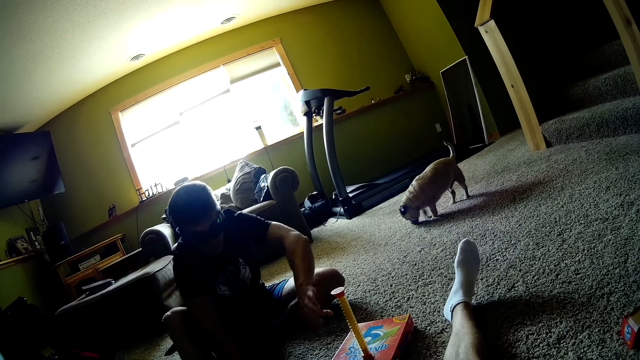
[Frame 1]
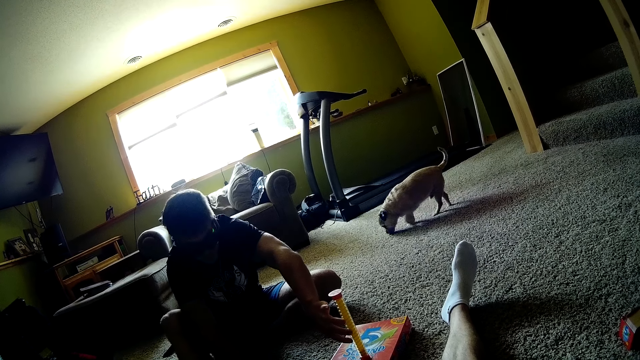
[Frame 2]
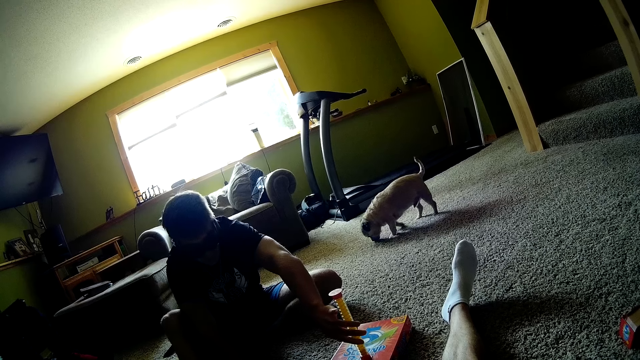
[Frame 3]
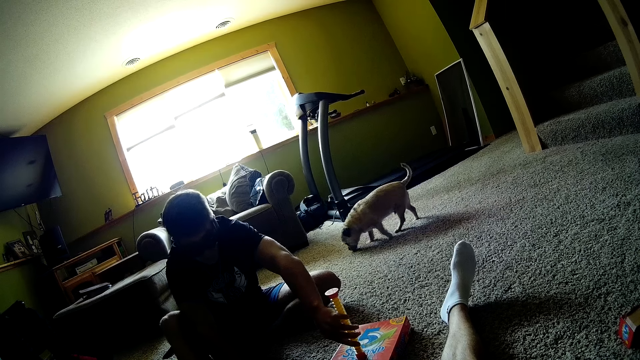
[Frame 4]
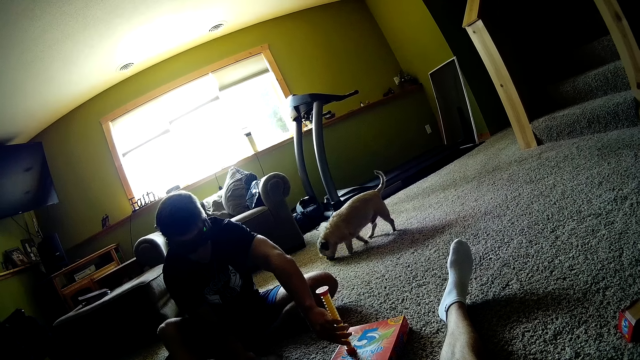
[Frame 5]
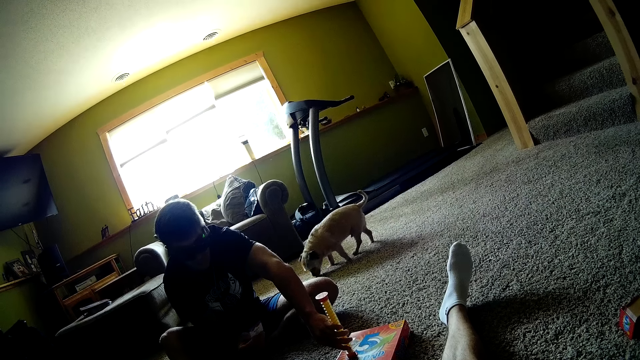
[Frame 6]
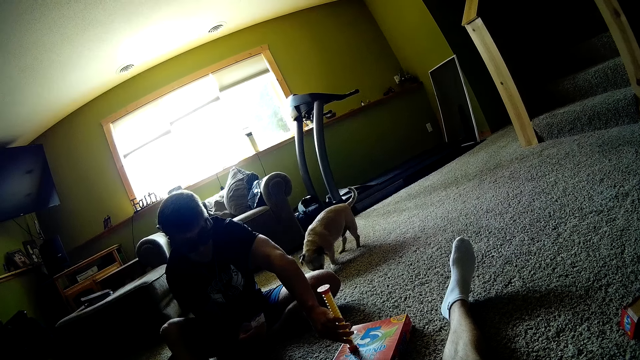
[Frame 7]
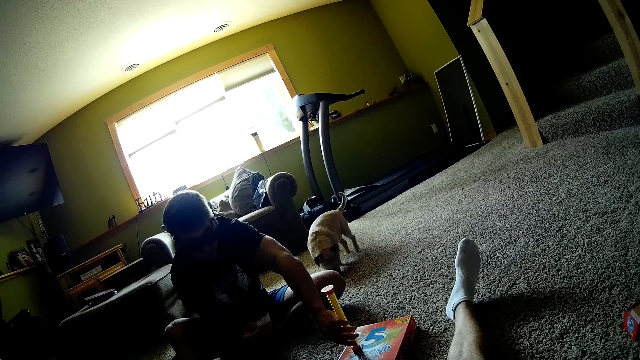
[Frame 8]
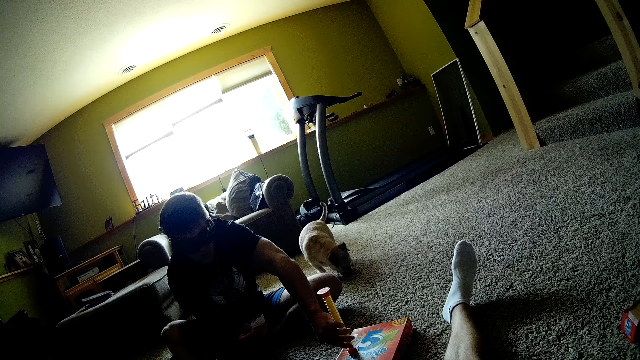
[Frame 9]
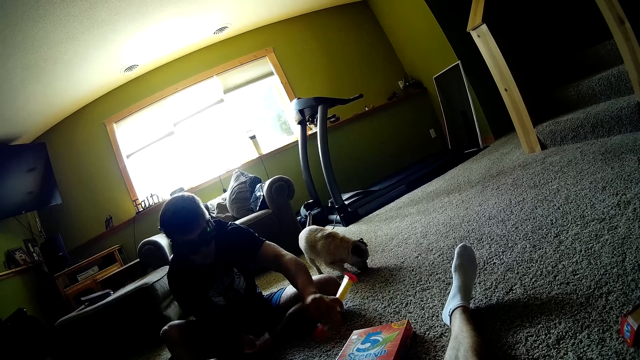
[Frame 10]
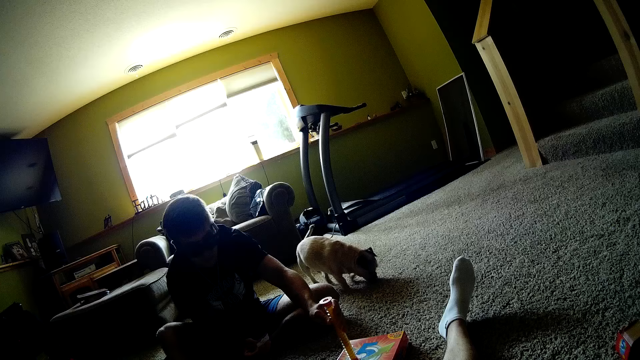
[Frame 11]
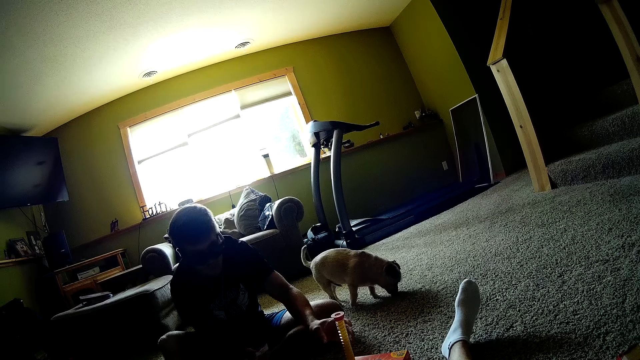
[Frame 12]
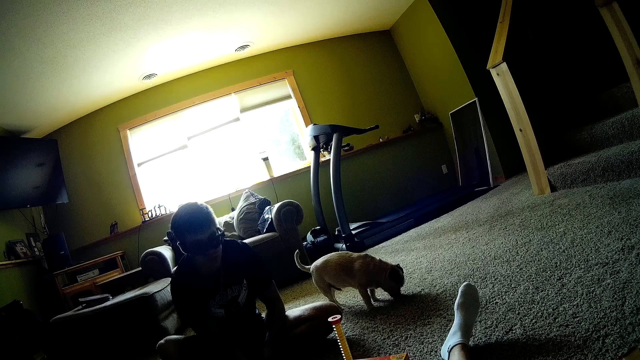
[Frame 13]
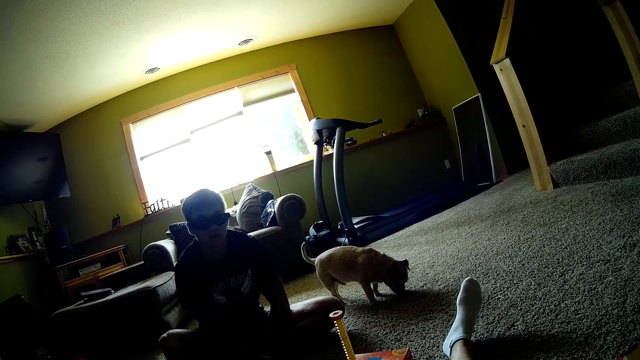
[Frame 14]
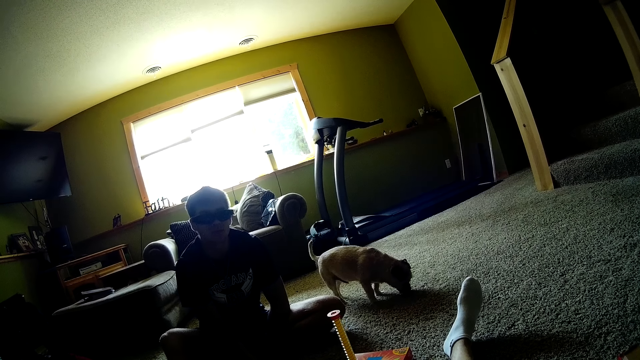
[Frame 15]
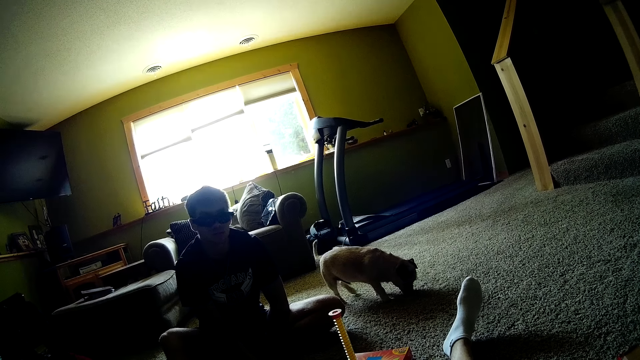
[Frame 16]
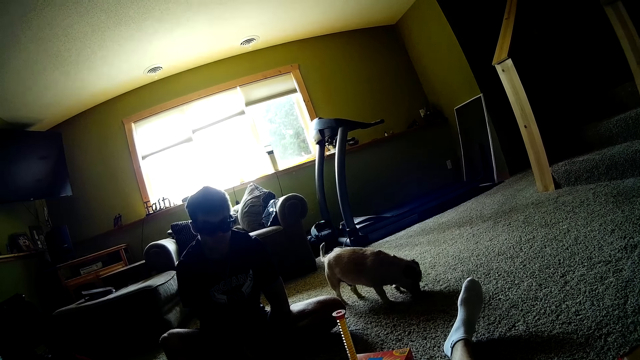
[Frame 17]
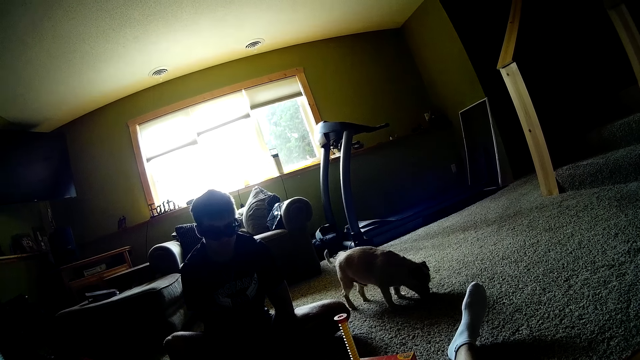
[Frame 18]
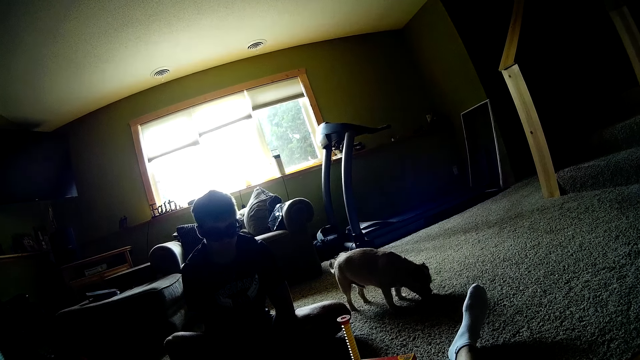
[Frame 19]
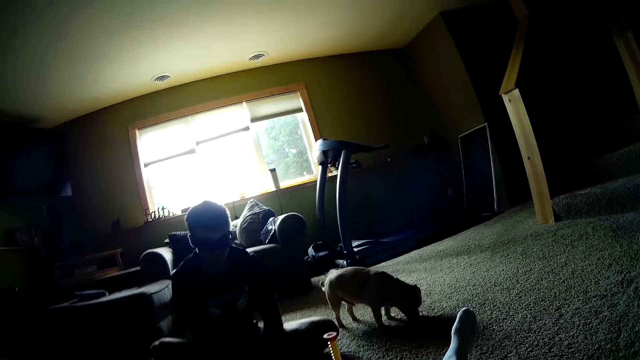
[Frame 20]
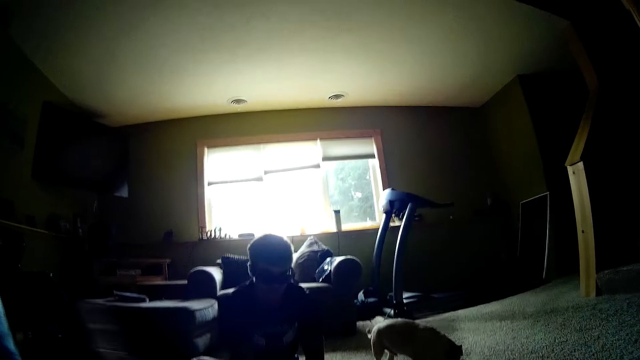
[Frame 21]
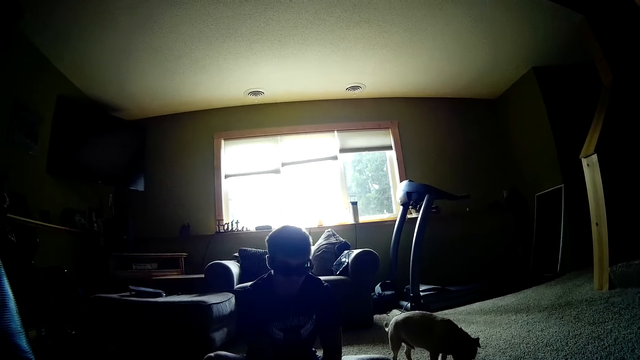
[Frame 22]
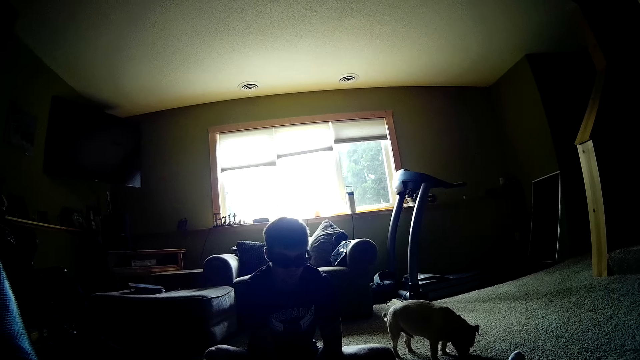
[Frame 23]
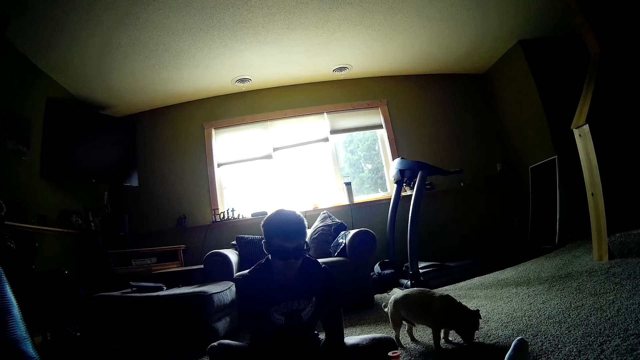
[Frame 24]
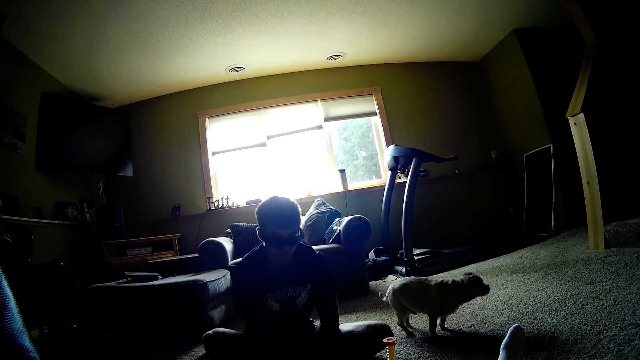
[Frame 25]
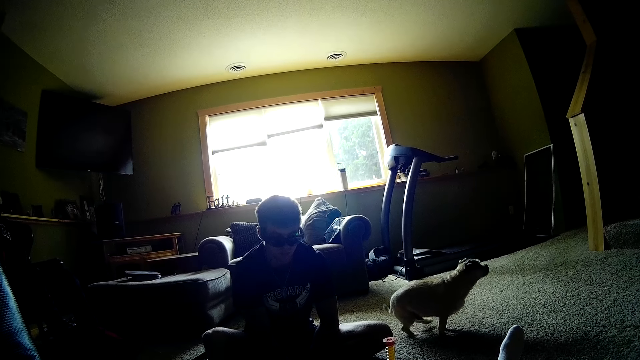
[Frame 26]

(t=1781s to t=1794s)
A man holds the spiral timer. He holds a card. He flips the spiral timer and puts the timer down. The camera wearer sways their hands.

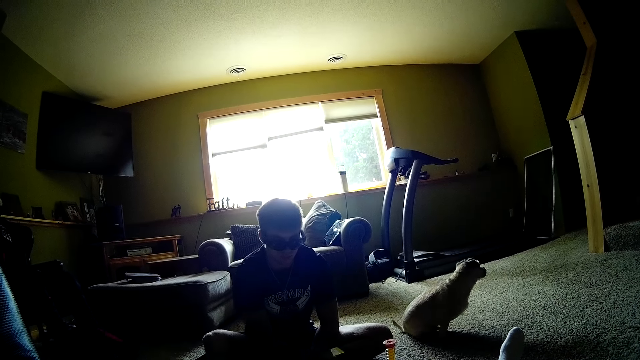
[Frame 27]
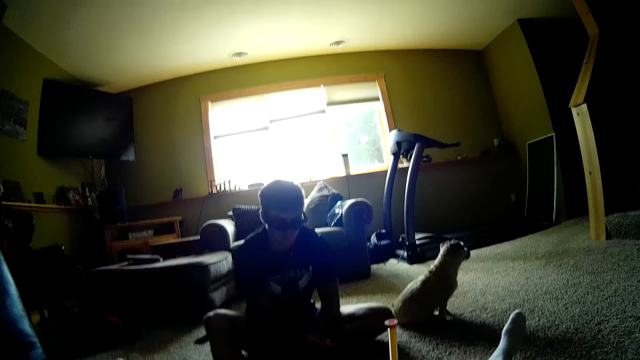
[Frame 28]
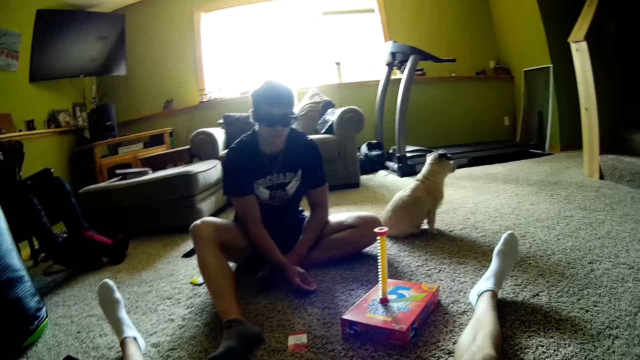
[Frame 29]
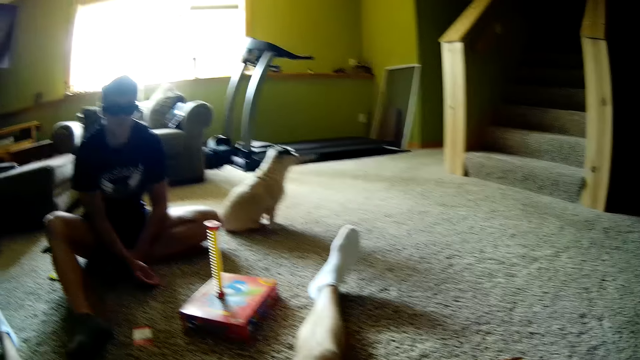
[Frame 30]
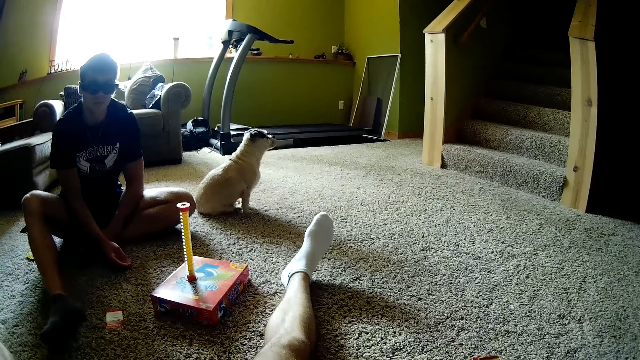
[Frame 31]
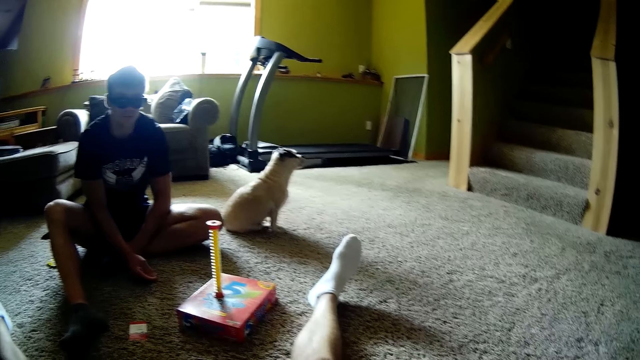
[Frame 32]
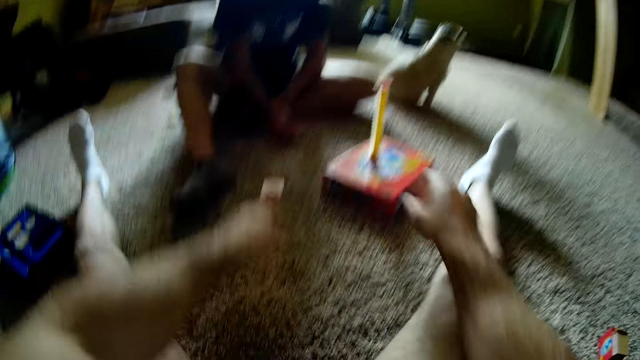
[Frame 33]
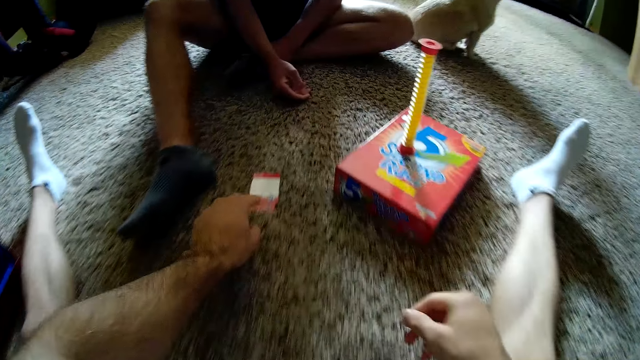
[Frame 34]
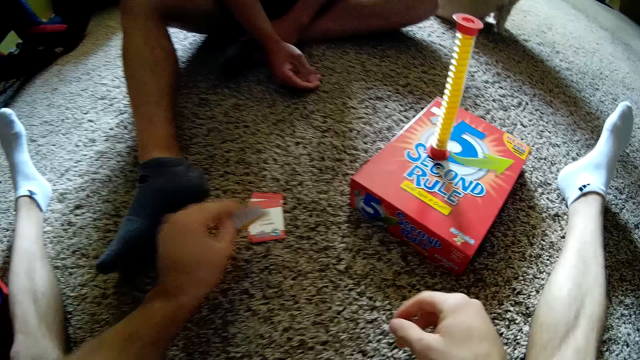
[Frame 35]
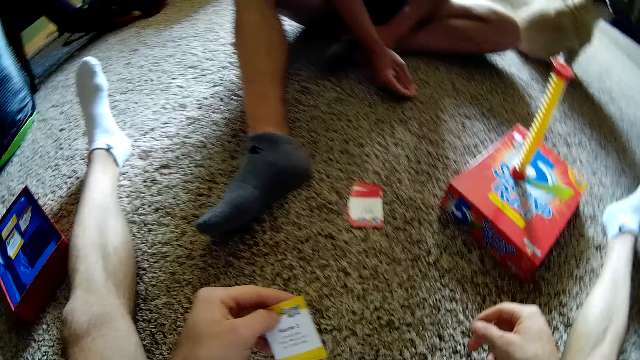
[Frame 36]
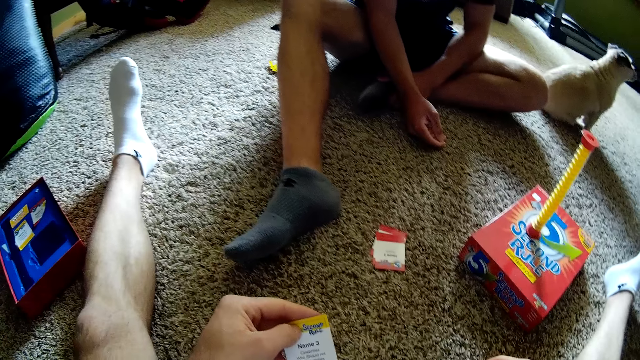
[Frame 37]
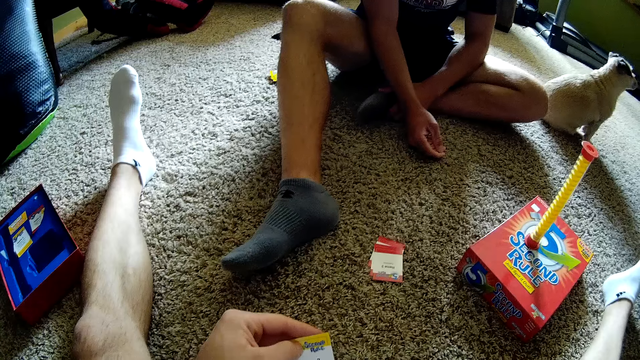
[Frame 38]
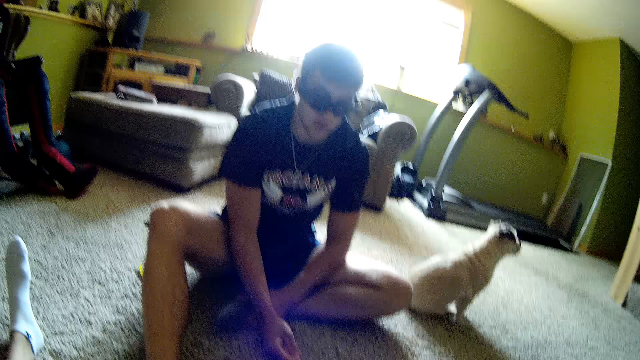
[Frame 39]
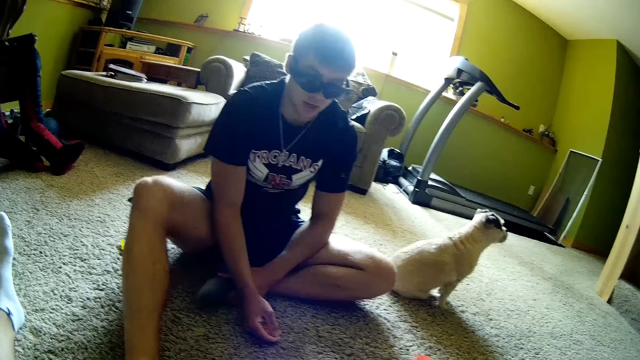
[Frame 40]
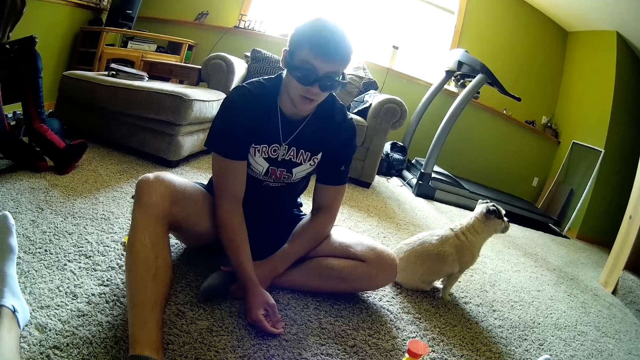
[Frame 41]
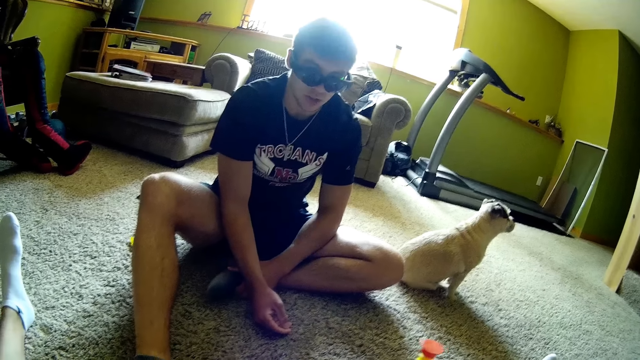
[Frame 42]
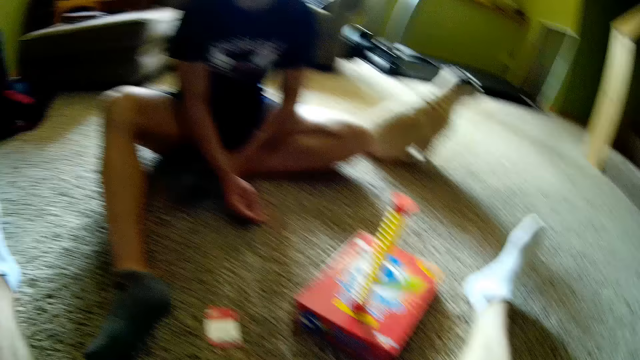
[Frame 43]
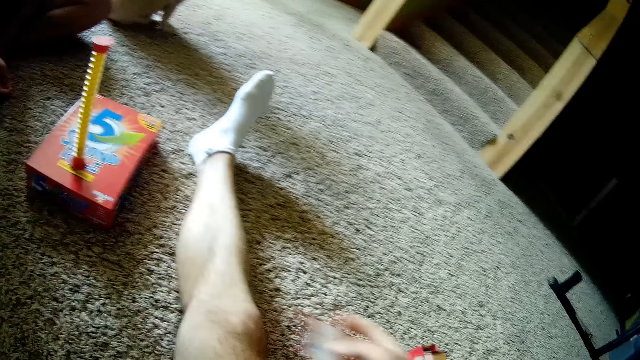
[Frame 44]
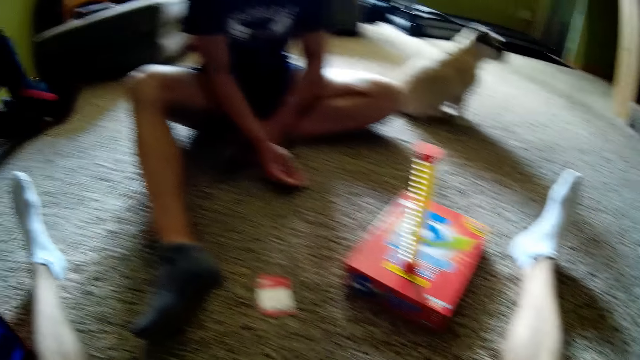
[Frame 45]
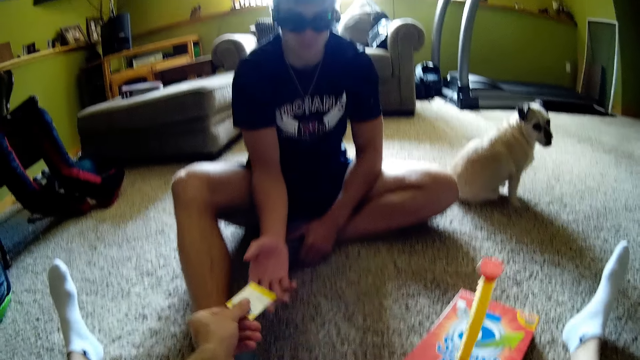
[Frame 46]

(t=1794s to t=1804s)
The camera wearer looks around. They move forward, pick up a card and look at the card. They interact with a person. They move the card around.
